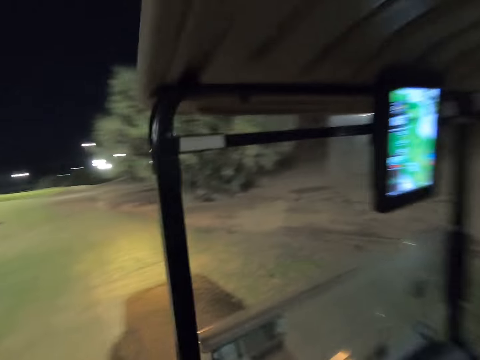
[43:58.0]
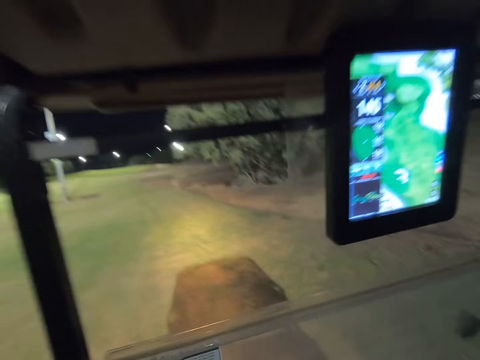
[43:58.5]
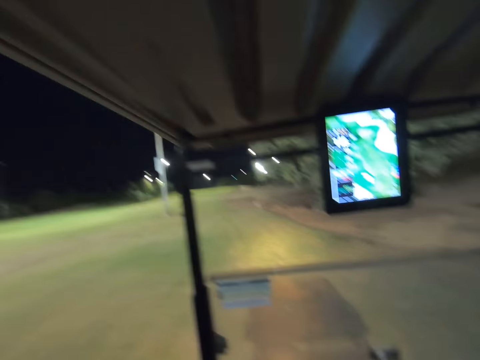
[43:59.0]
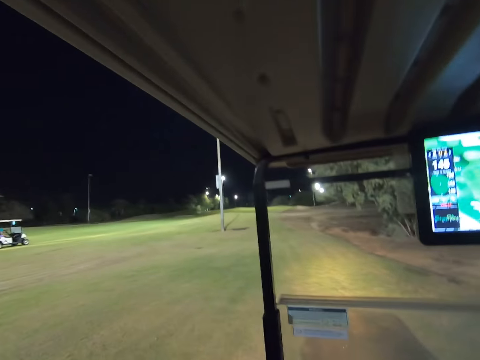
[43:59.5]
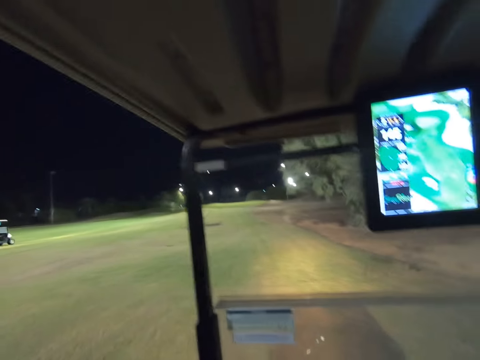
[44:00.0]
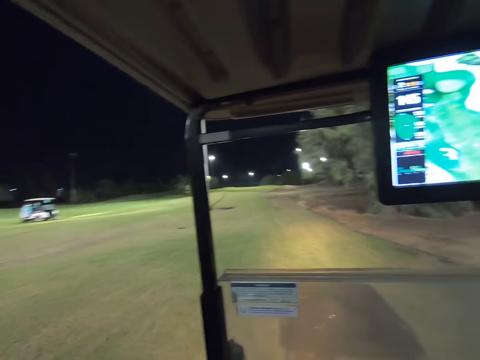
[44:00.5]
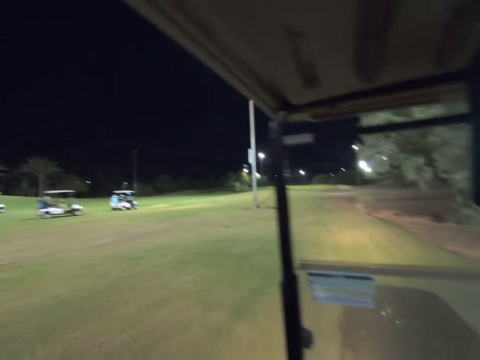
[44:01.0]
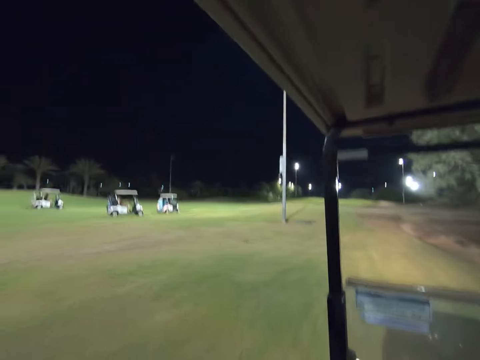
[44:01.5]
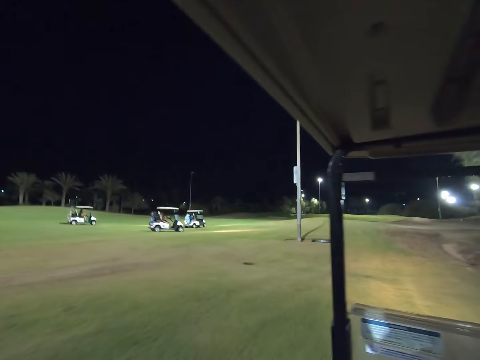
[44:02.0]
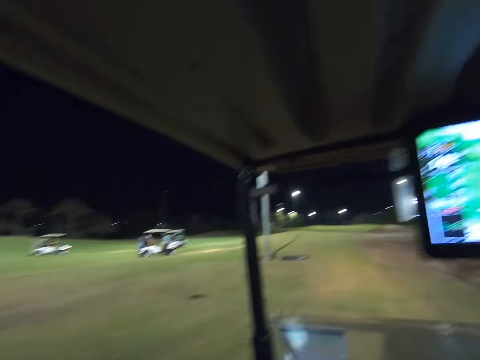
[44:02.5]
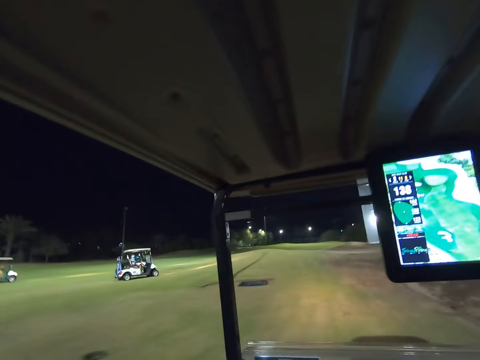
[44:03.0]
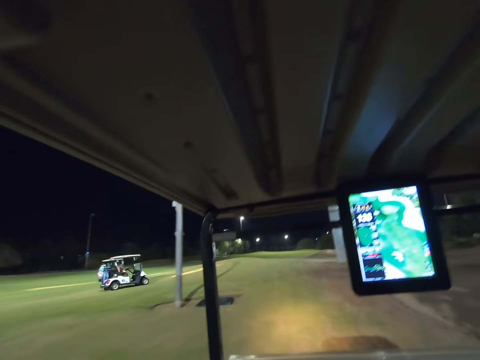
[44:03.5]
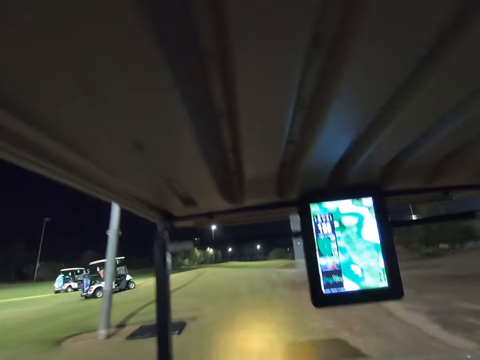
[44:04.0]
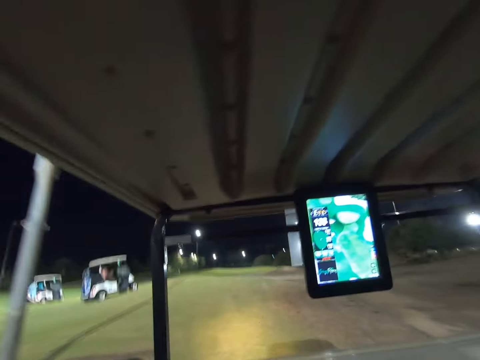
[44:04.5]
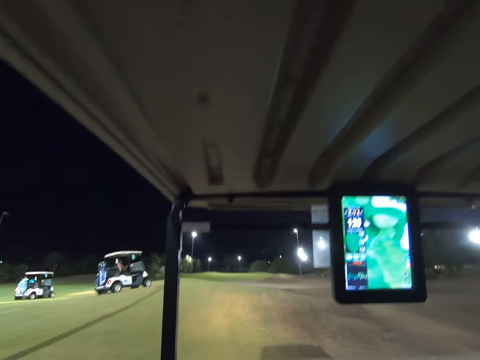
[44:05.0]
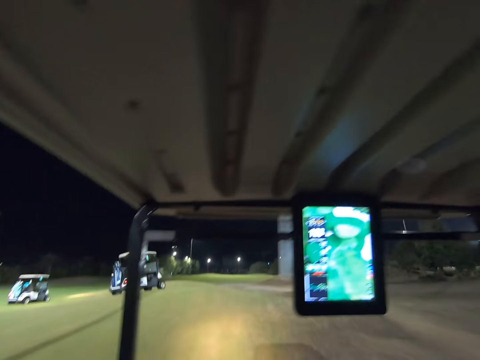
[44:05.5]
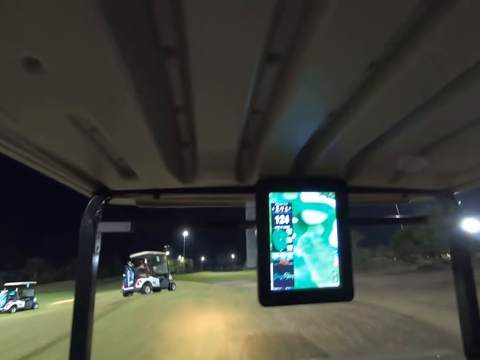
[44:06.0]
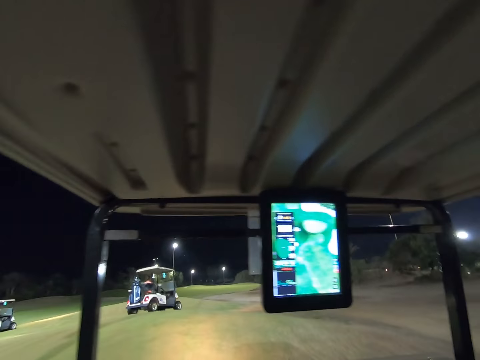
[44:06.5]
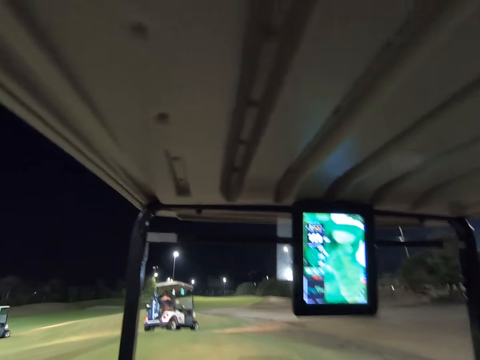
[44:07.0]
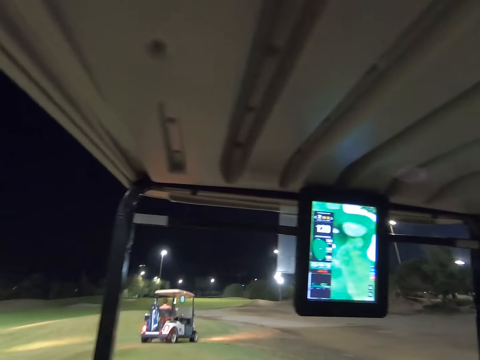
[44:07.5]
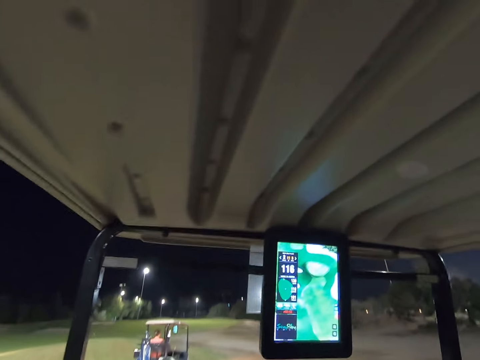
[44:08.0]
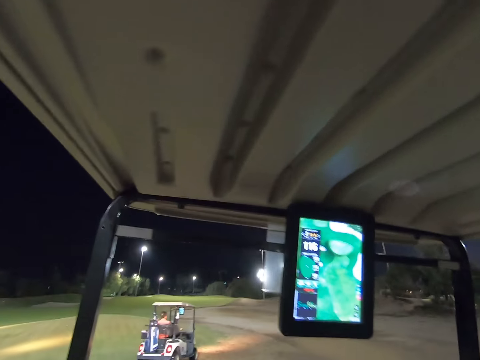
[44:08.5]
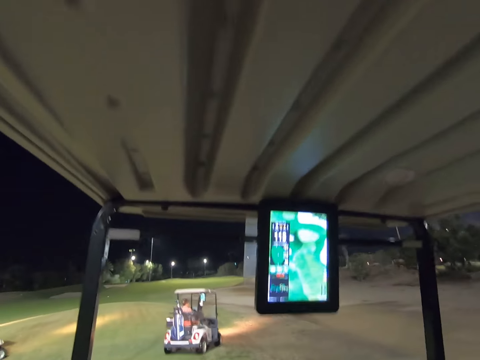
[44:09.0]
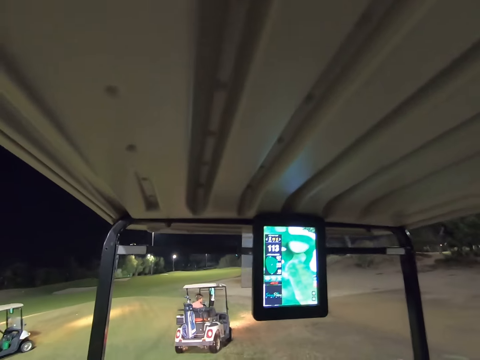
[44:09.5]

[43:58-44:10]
The camera wearer enters the golf cart. They drive around.

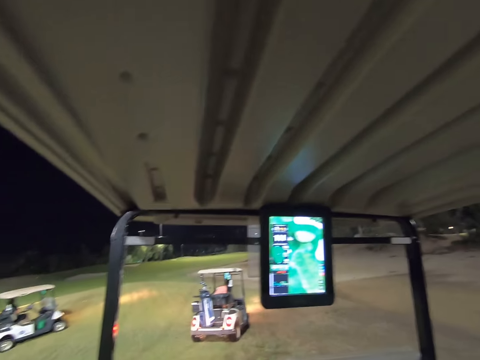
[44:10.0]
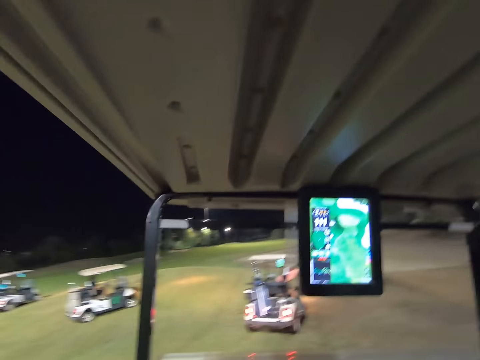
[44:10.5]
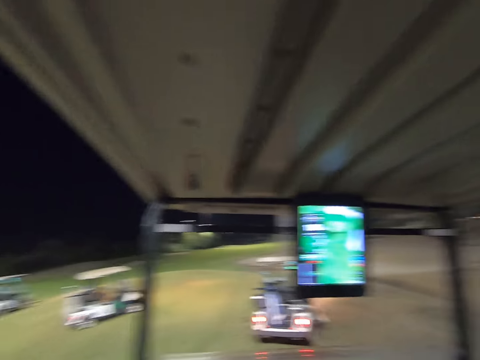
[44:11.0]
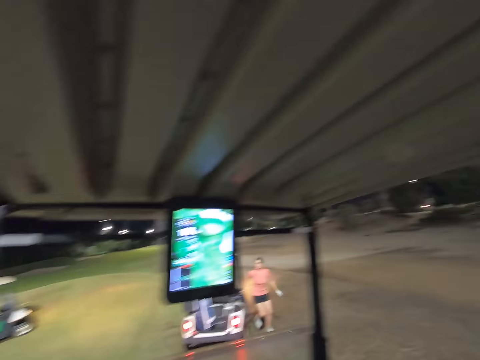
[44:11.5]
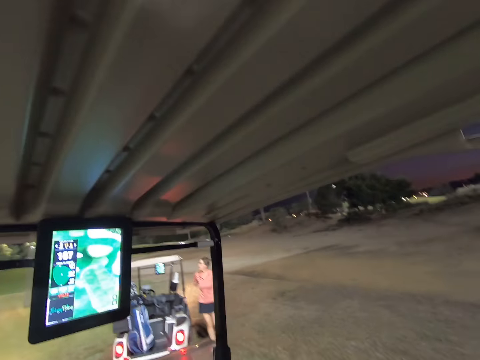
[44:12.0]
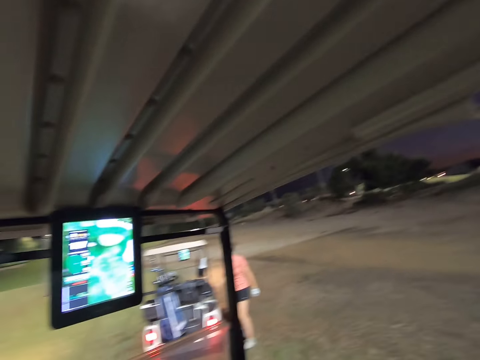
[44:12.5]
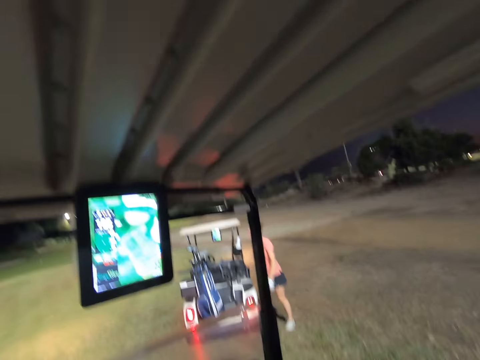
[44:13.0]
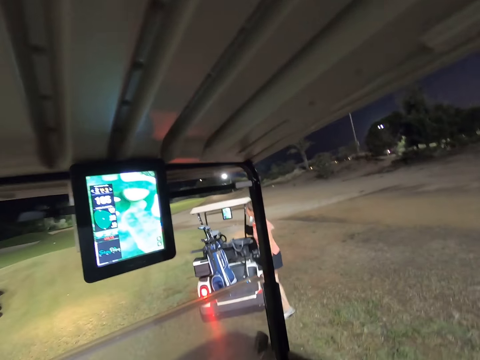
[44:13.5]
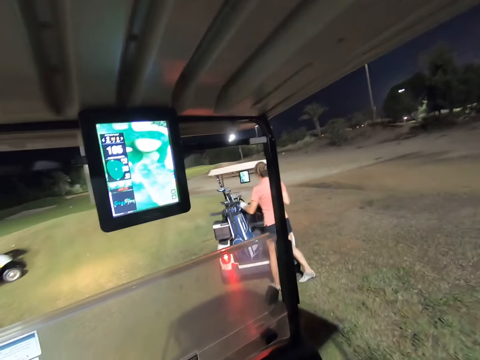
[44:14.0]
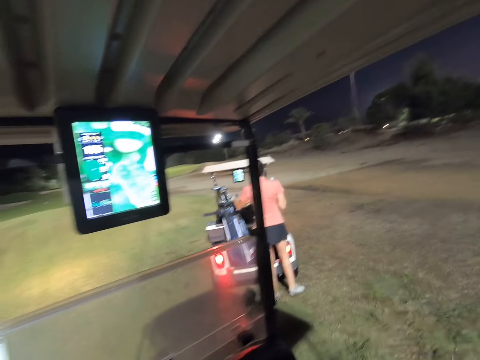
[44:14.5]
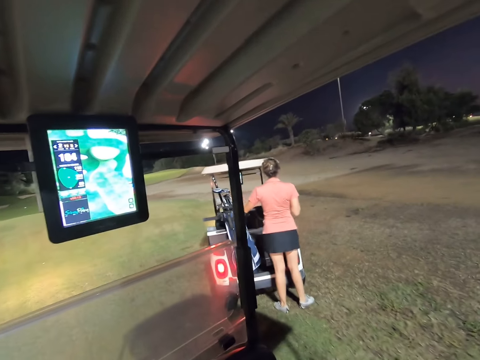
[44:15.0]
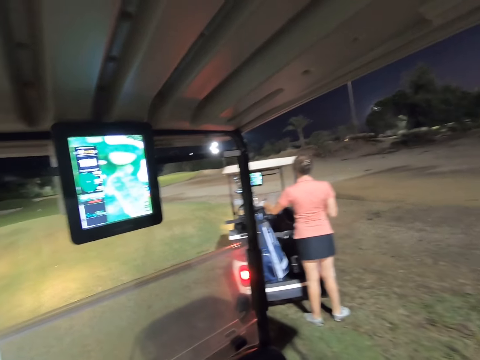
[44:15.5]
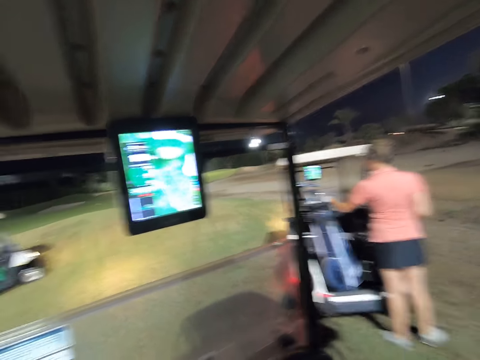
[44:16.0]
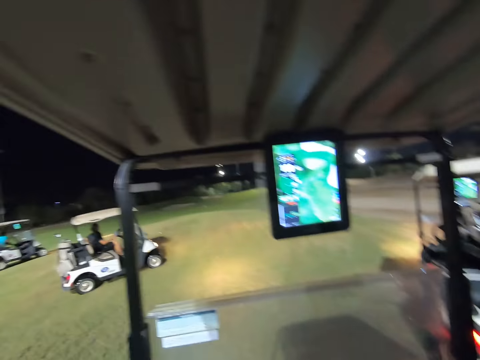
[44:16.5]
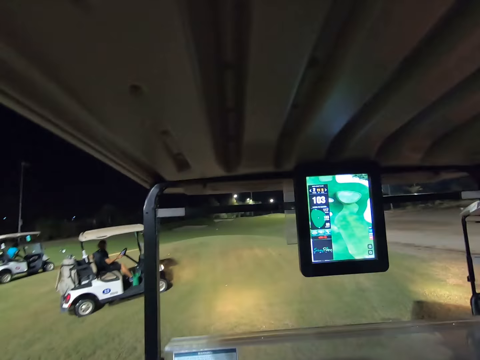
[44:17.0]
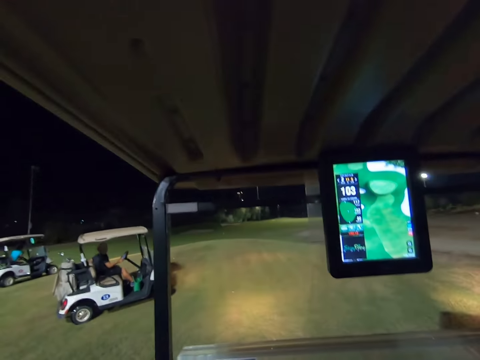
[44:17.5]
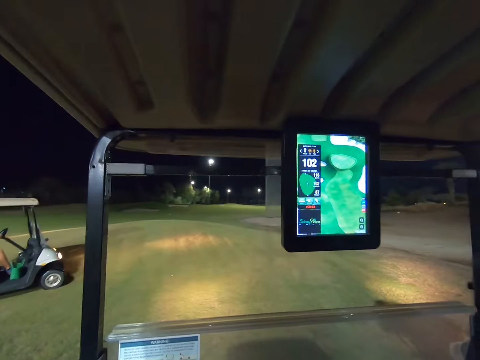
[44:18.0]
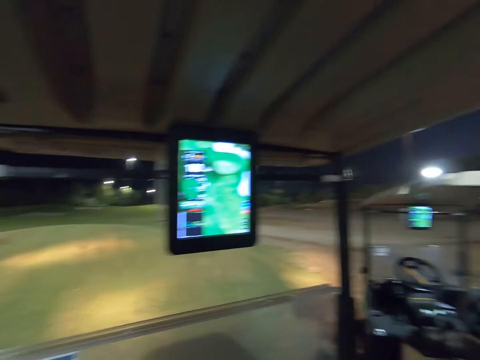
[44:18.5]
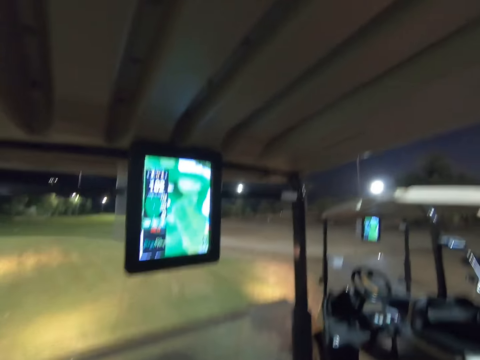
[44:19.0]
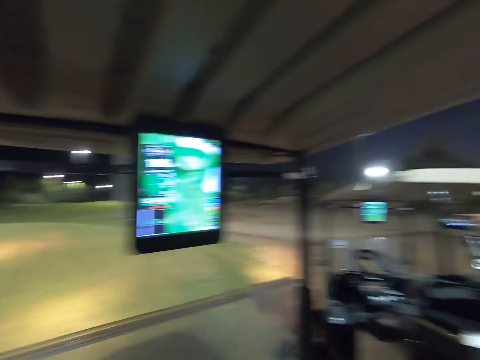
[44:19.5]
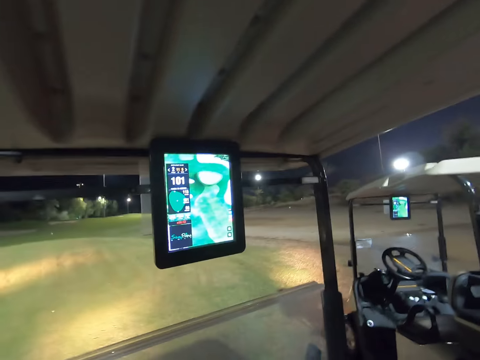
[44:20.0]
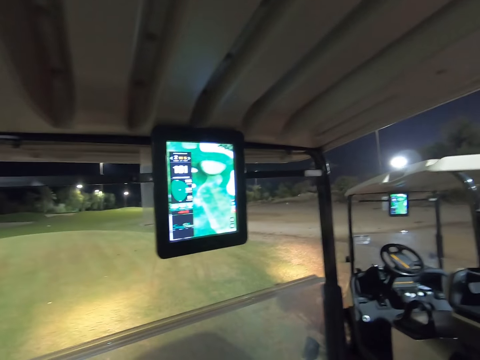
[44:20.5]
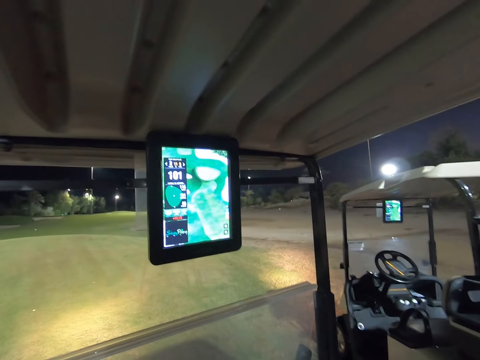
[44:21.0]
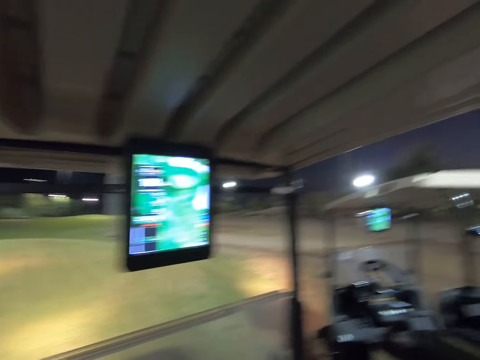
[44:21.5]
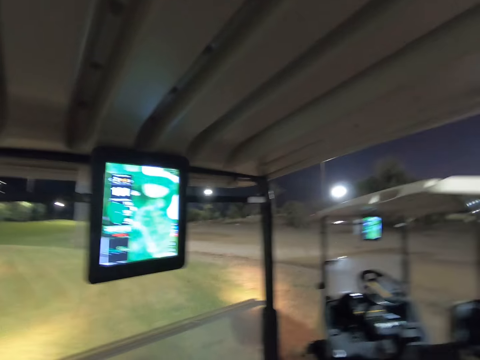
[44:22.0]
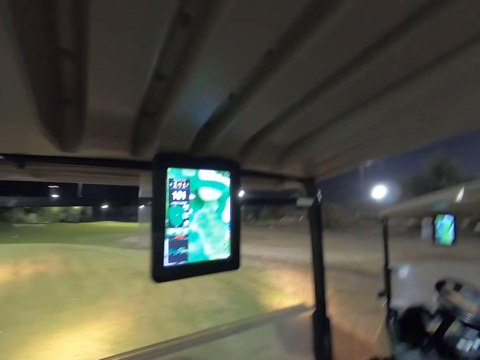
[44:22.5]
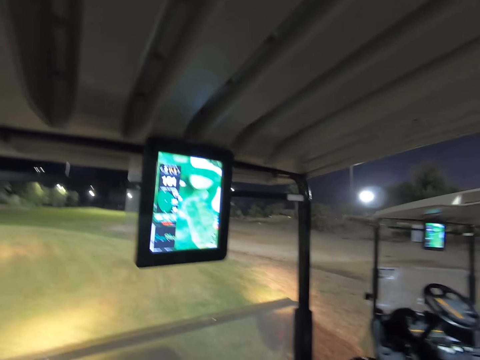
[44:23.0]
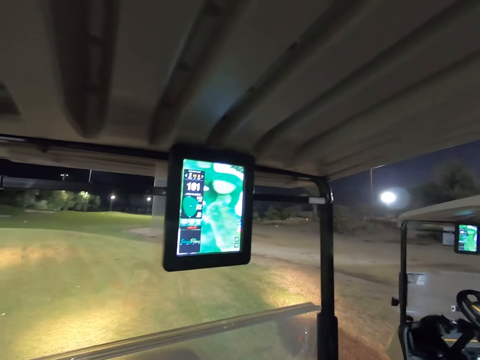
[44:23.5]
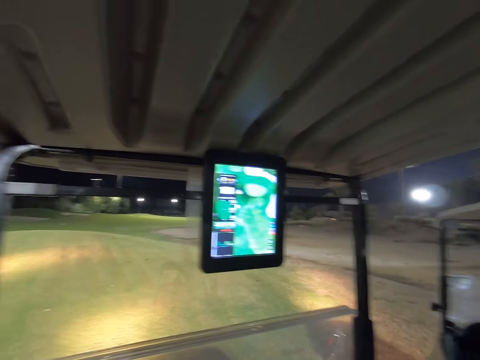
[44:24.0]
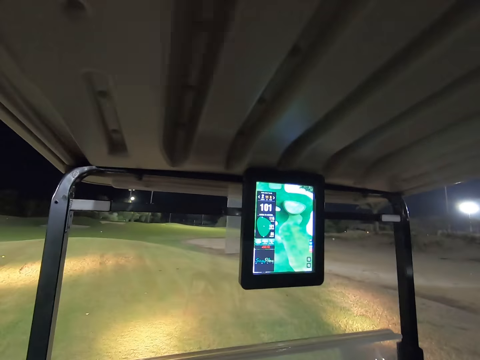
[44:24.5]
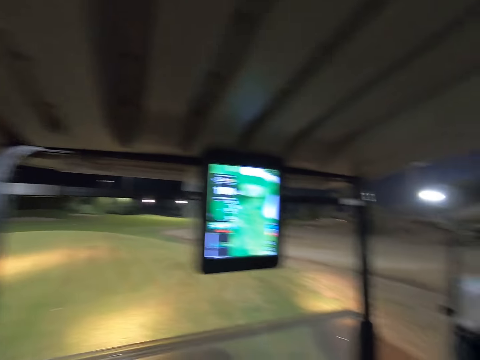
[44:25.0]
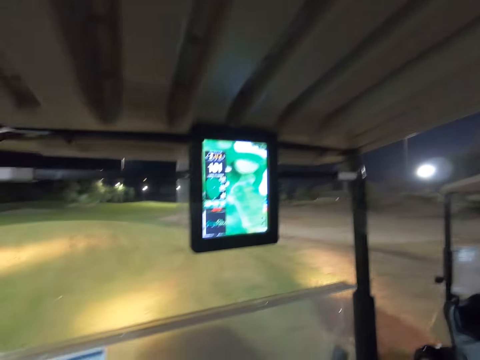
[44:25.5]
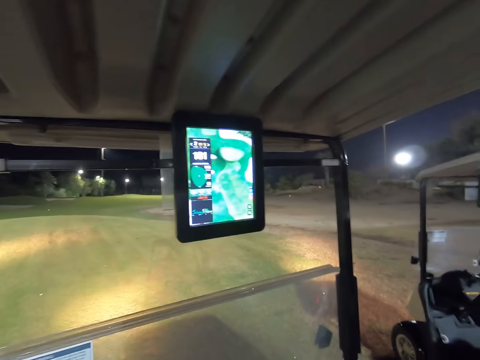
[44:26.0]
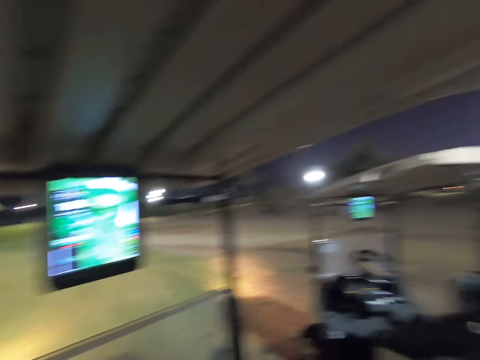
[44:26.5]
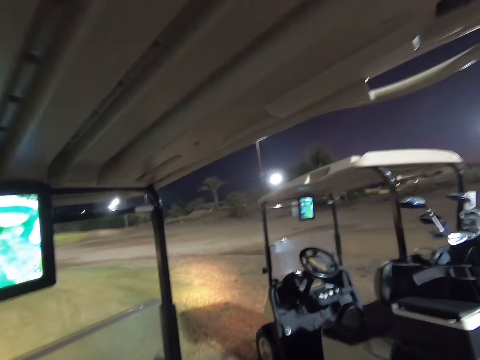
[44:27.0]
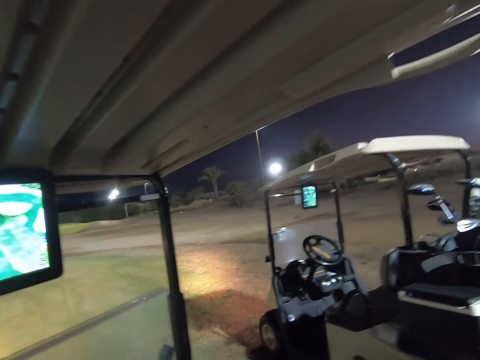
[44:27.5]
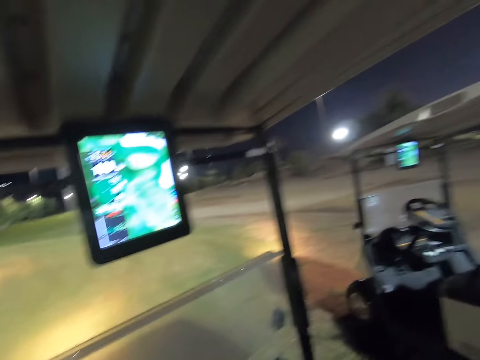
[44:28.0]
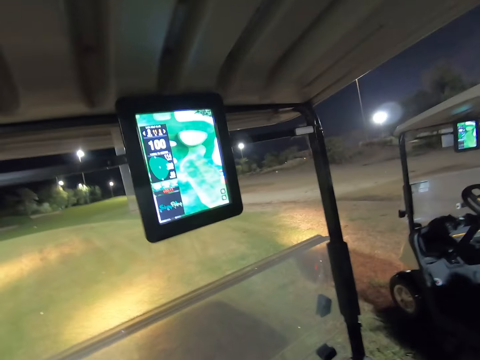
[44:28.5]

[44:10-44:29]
A woman gets out of the car. The woman stands at the back of the car. The camera wearer stops the golf cart on the field. They stare around the field.
